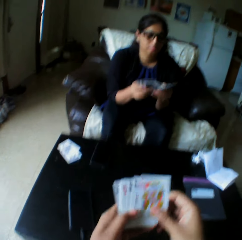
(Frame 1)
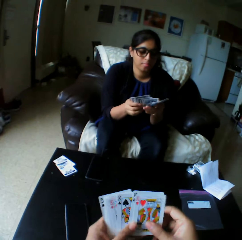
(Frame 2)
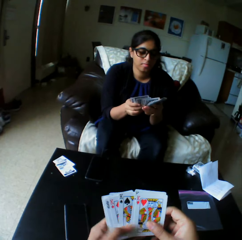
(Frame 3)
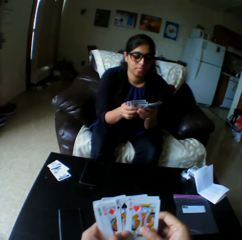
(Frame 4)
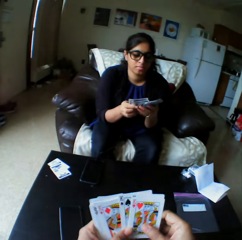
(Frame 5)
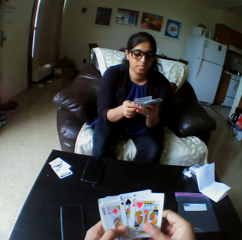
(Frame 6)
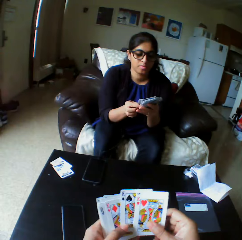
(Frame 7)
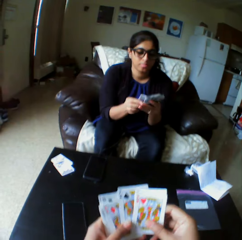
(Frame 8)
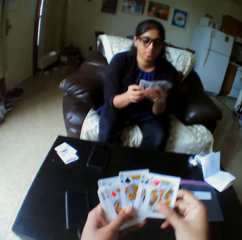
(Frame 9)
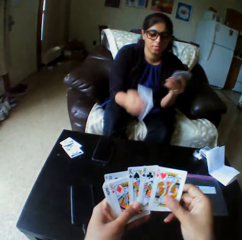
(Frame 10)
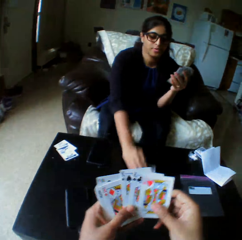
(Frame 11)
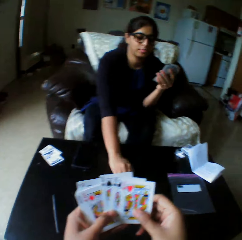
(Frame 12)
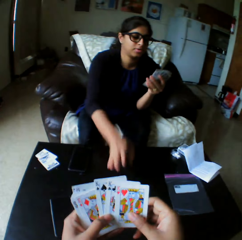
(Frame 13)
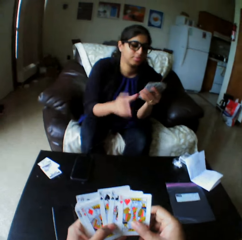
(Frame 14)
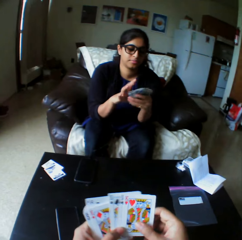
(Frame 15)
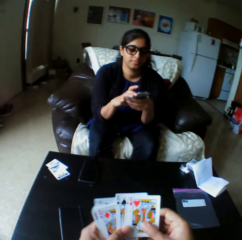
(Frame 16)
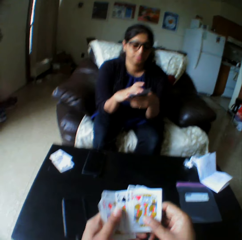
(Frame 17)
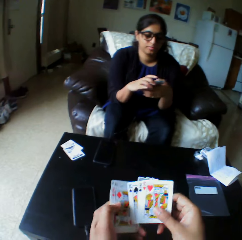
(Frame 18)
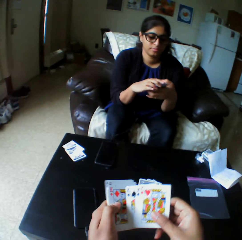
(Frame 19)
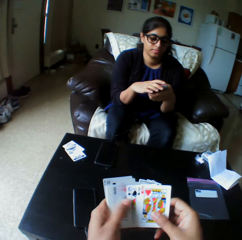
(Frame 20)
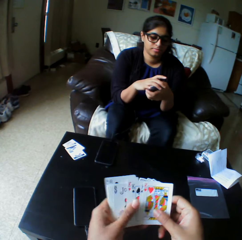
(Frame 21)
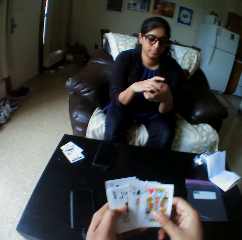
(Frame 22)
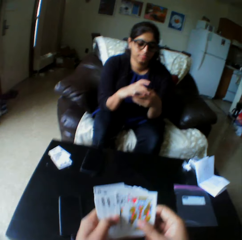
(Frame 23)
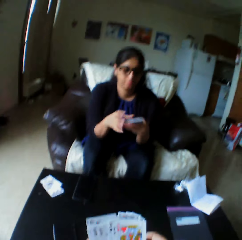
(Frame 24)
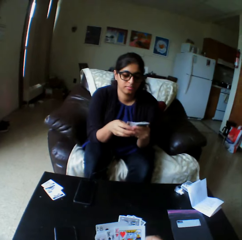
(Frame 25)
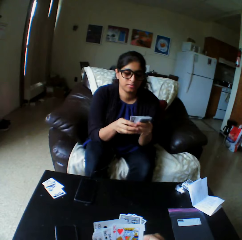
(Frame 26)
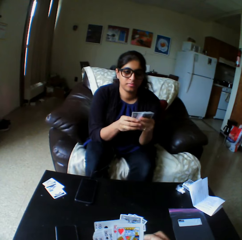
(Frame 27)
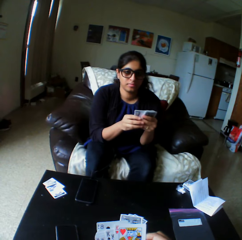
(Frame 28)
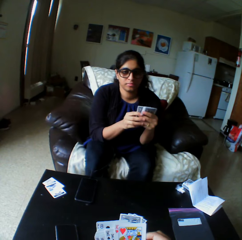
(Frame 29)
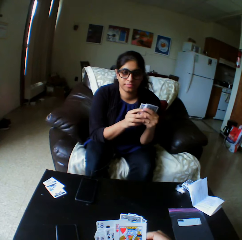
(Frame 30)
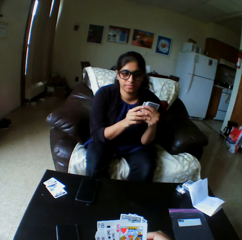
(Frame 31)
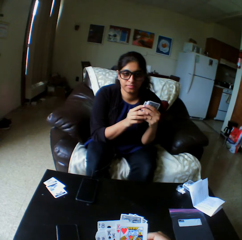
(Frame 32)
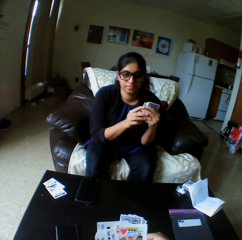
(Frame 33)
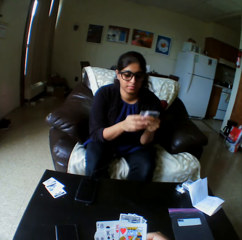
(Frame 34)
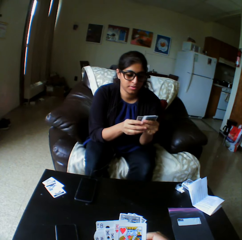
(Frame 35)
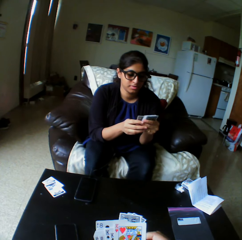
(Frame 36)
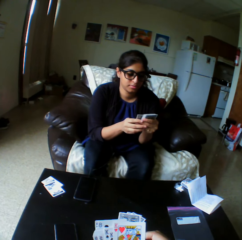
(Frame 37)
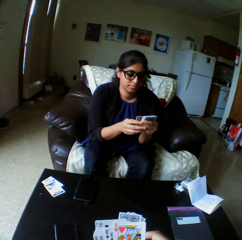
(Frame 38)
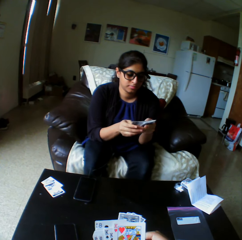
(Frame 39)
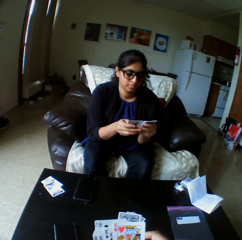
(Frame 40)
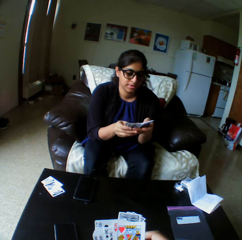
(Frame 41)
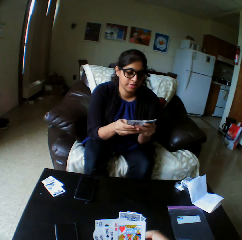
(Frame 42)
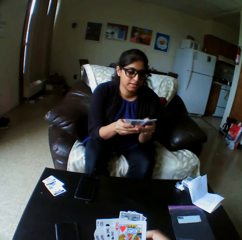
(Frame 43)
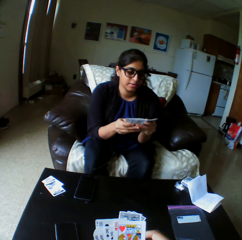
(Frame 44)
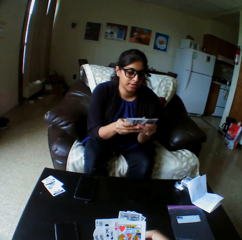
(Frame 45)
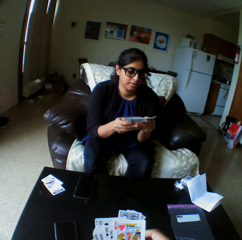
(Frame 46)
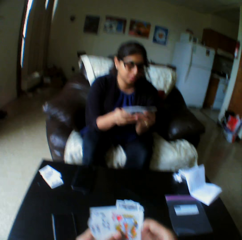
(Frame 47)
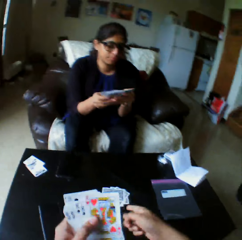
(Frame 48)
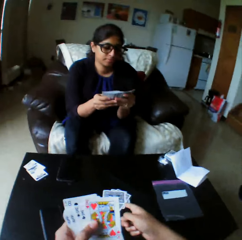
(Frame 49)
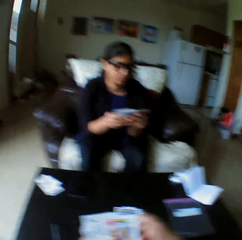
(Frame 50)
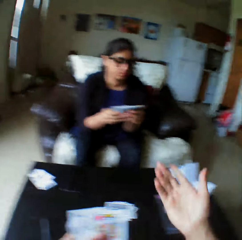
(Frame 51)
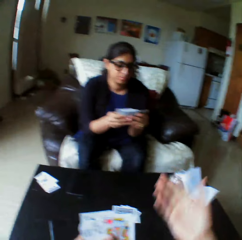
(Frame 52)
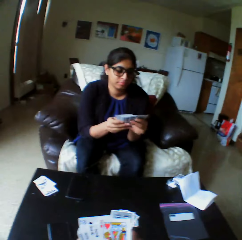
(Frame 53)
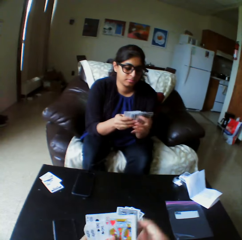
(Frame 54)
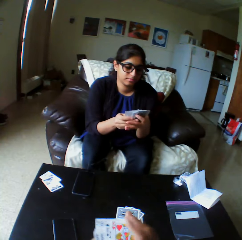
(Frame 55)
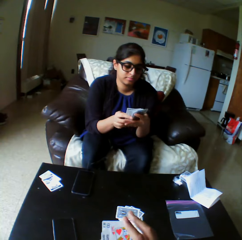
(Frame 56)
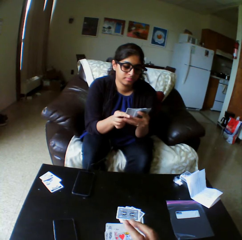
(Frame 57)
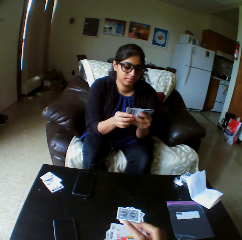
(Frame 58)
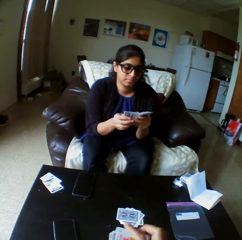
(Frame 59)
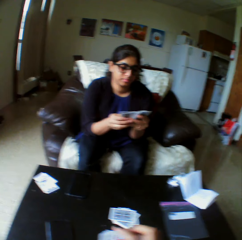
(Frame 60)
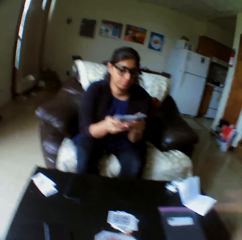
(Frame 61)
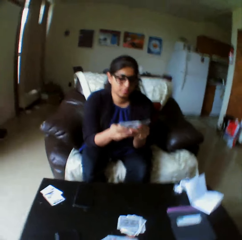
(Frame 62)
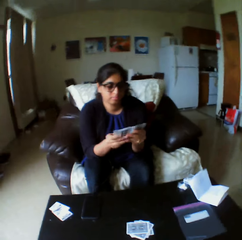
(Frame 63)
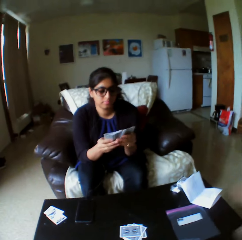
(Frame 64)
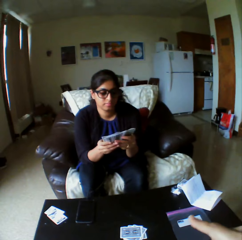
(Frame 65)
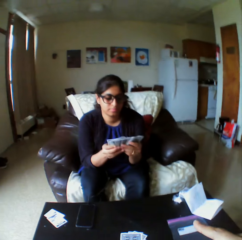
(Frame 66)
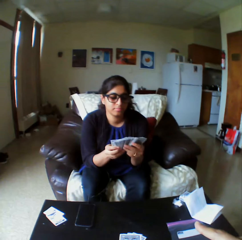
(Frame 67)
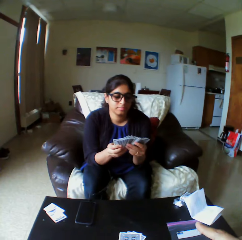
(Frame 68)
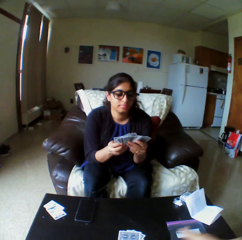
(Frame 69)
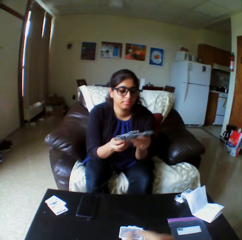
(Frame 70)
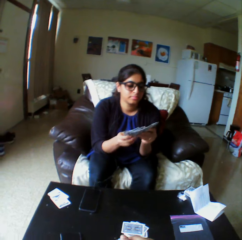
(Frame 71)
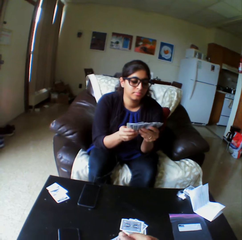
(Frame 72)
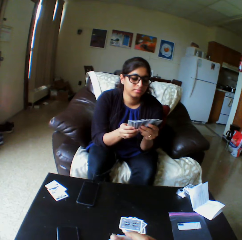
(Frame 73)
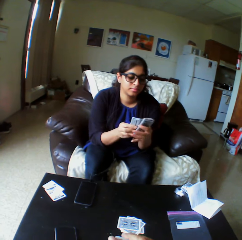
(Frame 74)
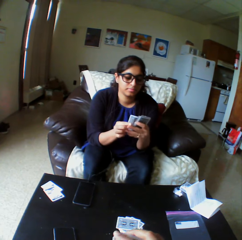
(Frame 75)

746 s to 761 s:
The camera wearer shuffles cards with both hands. He arranges the play card. A woman drops a card on the table with her right hand. The woman looks at the camera wearer. She shuffles cards with both hands. The camera wearer points his hand. He raises up his hand.

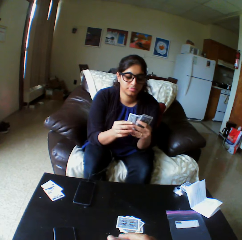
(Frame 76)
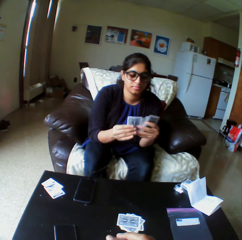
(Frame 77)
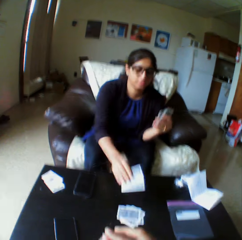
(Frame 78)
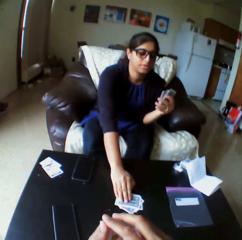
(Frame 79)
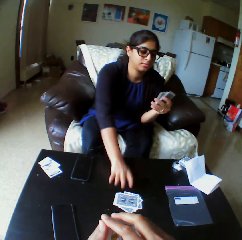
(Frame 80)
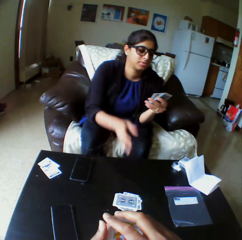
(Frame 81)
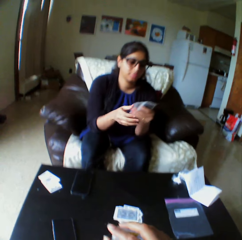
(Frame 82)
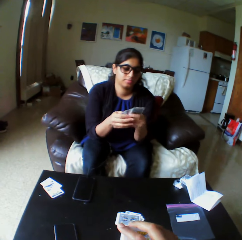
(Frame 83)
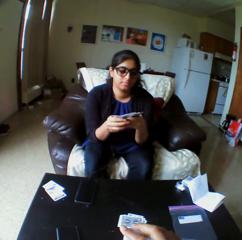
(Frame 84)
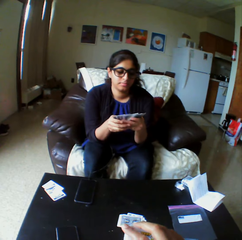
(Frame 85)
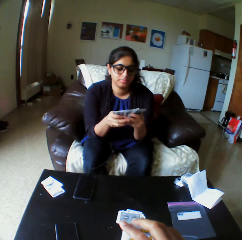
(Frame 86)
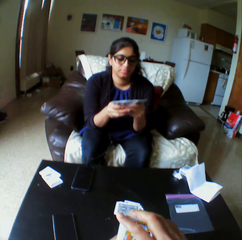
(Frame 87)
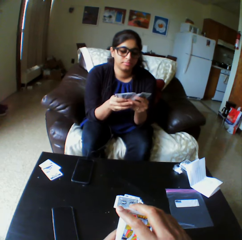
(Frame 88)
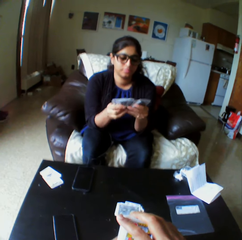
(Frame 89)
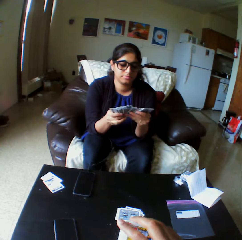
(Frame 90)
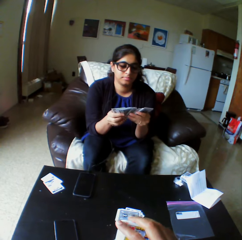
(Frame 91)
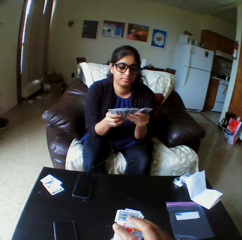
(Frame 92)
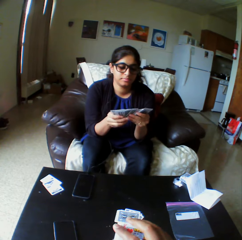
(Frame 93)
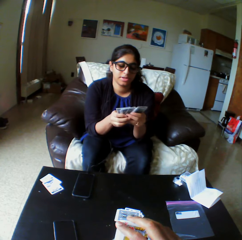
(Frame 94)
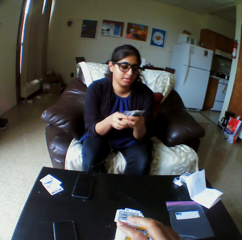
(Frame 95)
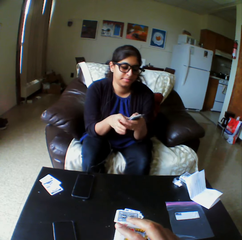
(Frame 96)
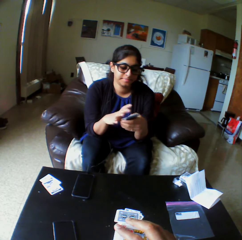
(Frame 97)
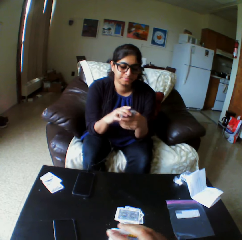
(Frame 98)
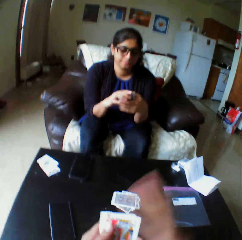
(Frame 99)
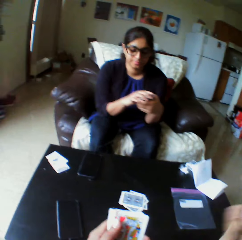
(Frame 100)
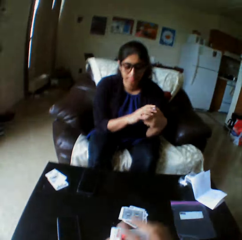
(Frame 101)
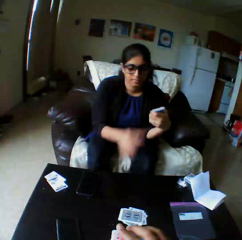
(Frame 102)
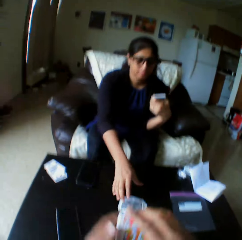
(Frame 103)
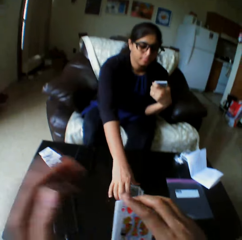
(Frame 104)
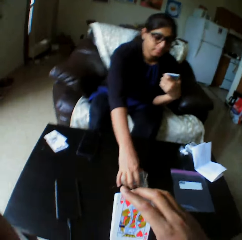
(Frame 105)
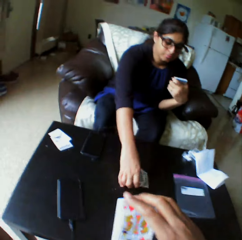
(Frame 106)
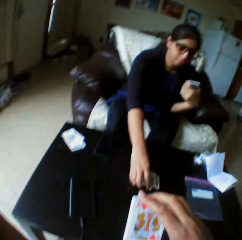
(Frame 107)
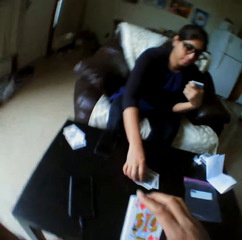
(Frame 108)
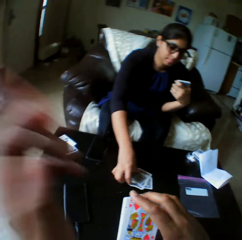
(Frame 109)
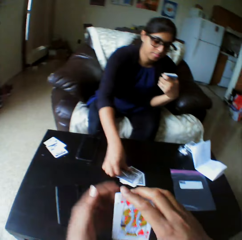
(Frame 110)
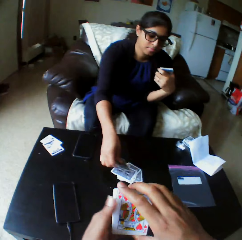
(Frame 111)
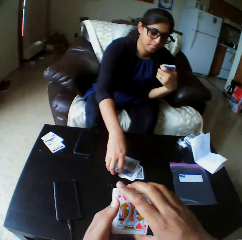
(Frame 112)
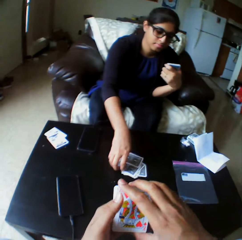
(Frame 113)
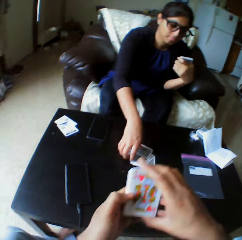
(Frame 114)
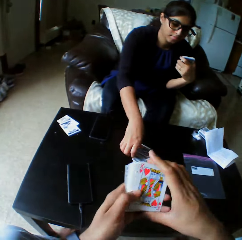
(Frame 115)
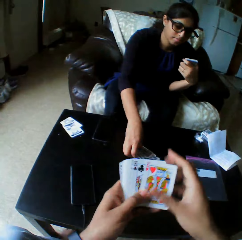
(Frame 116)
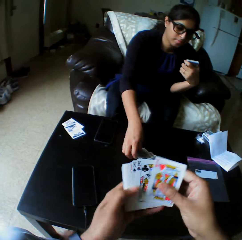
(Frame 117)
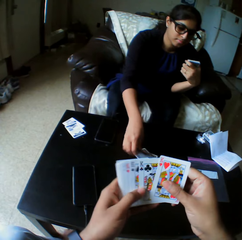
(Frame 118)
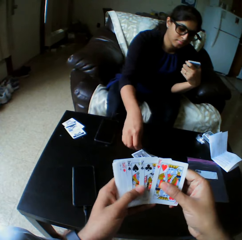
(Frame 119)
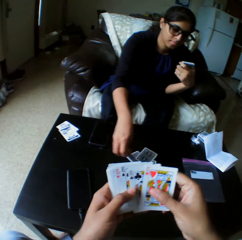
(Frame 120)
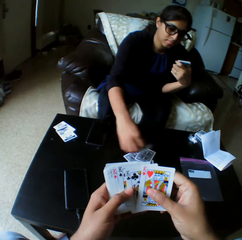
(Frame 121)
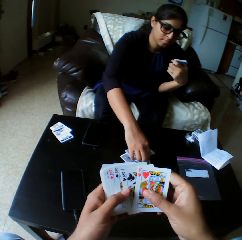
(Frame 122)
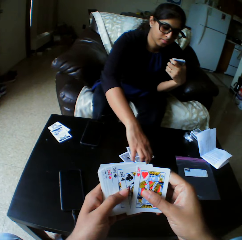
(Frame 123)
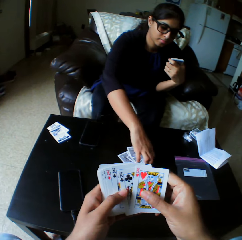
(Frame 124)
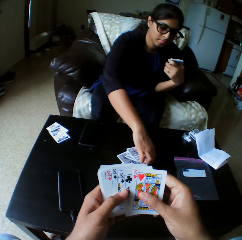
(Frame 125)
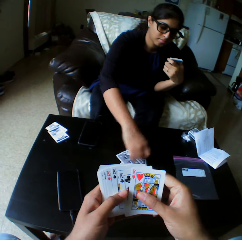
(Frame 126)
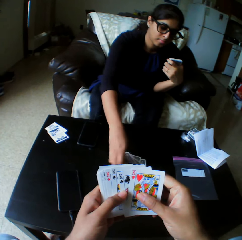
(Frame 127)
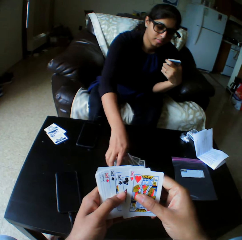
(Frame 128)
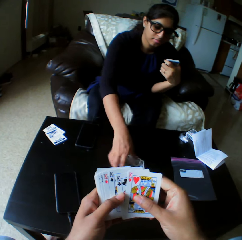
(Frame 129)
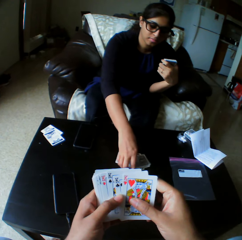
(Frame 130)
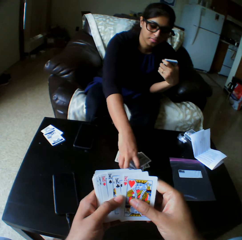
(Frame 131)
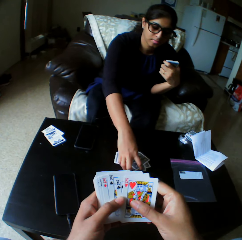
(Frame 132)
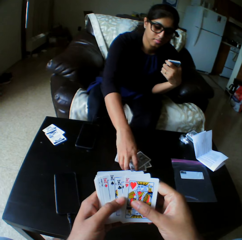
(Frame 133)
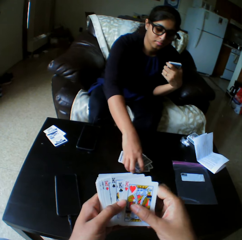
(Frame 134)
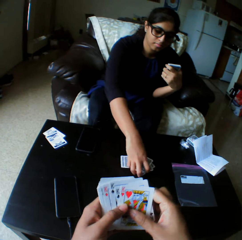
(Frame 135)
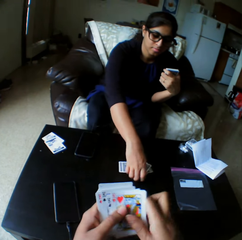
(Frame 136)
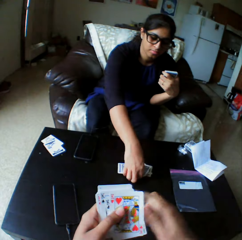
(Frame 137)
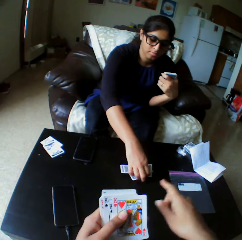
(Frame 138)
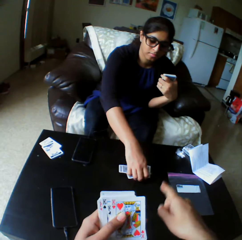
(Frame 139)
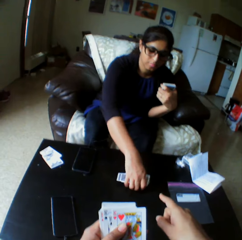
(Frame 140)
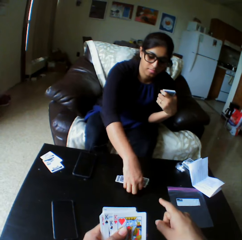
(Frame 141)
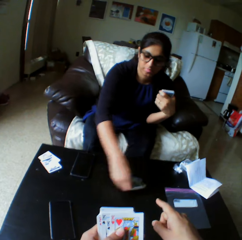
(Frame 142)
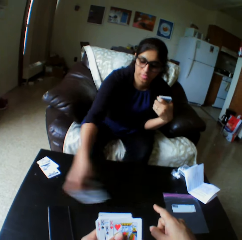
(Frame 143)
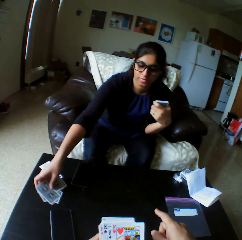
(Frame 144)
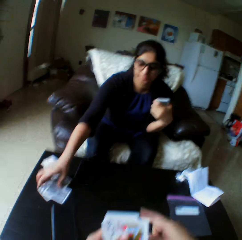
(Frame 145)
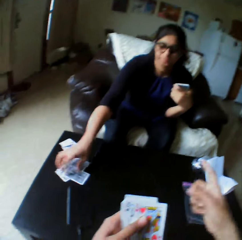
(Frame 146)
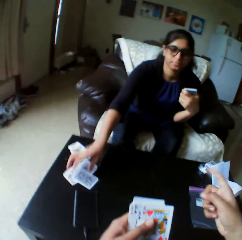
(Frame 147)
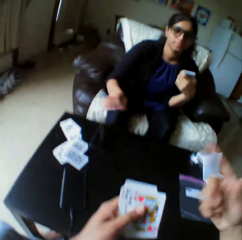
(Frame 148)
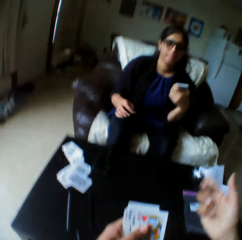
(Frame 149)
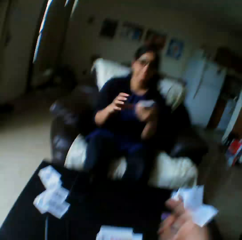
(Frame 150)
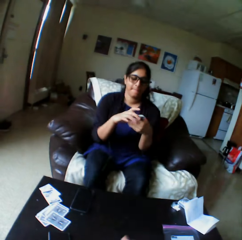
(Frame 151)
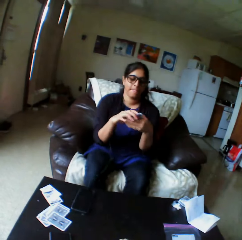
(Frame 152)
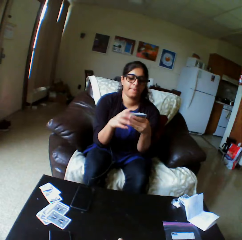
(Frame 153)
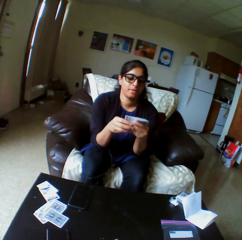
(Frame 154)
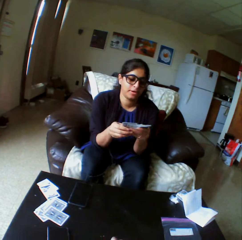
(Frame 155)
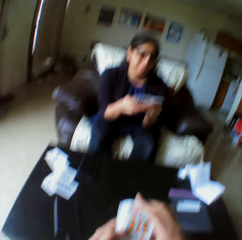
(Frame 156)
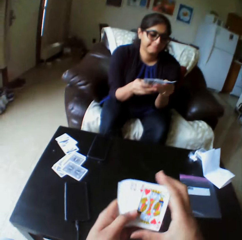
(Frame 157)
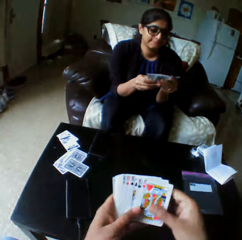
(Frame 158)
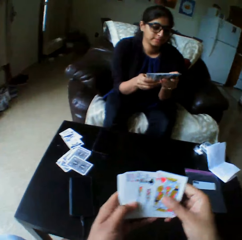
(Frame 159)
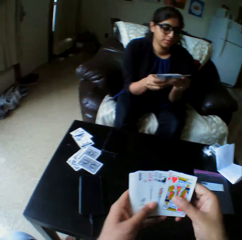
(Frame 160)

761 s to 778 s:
A woman drops a card on the table with her right hand. She shuffles cards with both hands and arranges the play cards. The camera wearer raises up his hand. He puts down his hand. The woman takes the play cards. The camera wearer points his finger on the play card. The woman transfers cards to the other side with her right hand. She puts down the play cards. The camera wearer points his finger. The woman shuffles cards with both hands.
